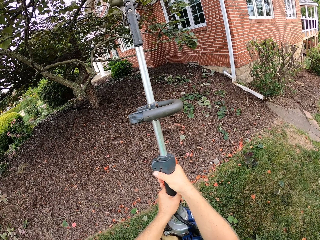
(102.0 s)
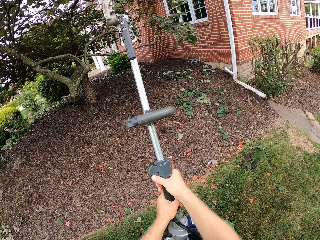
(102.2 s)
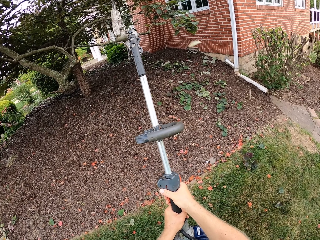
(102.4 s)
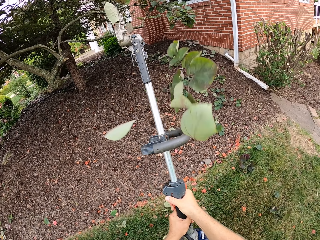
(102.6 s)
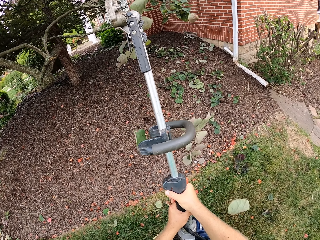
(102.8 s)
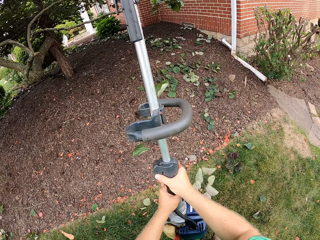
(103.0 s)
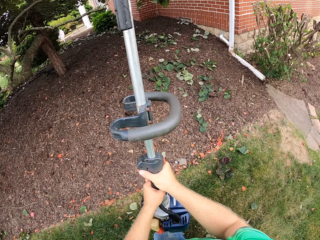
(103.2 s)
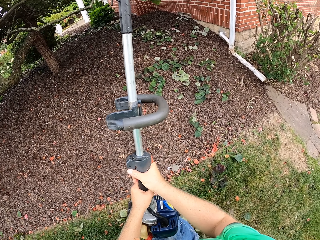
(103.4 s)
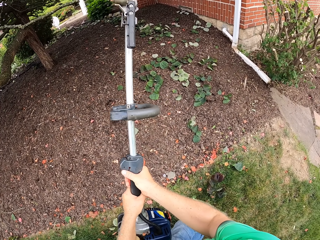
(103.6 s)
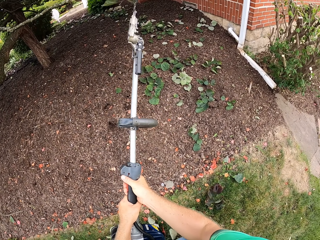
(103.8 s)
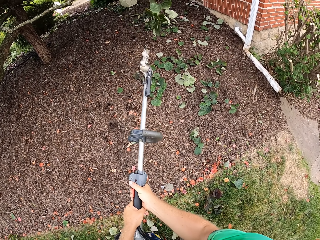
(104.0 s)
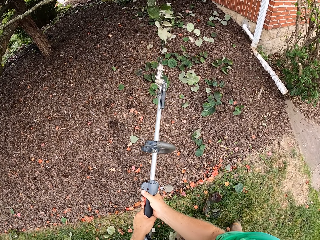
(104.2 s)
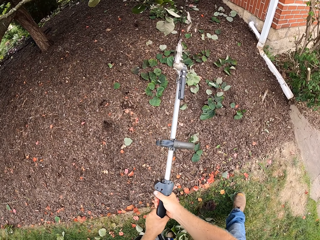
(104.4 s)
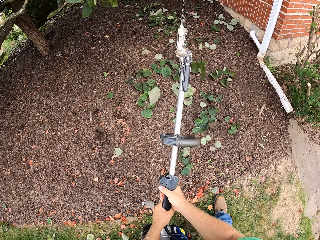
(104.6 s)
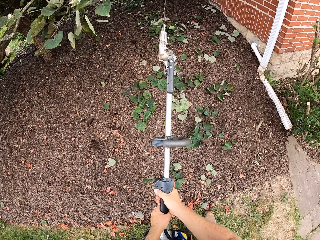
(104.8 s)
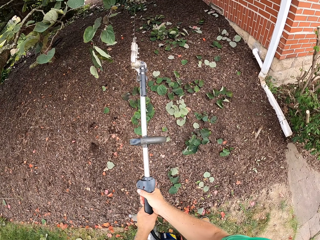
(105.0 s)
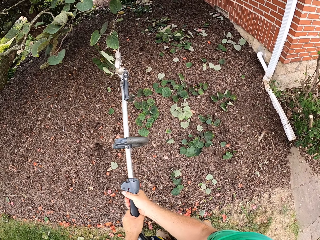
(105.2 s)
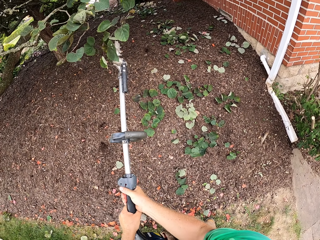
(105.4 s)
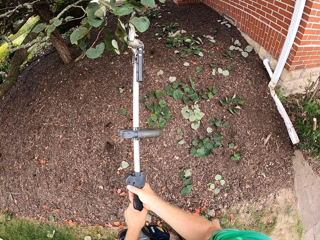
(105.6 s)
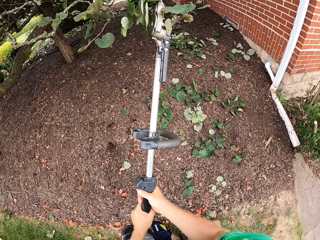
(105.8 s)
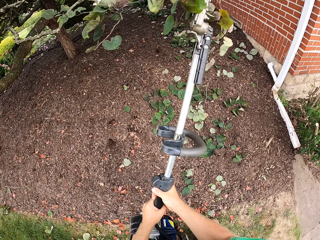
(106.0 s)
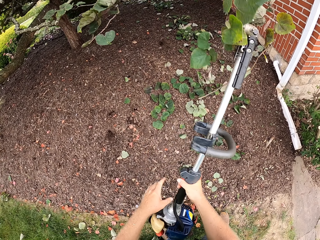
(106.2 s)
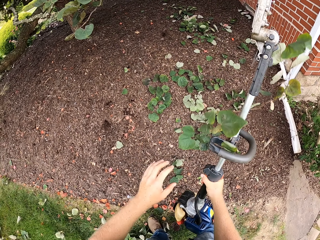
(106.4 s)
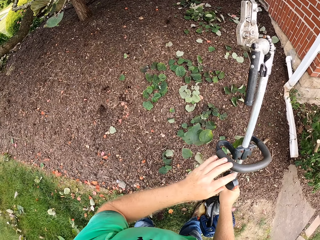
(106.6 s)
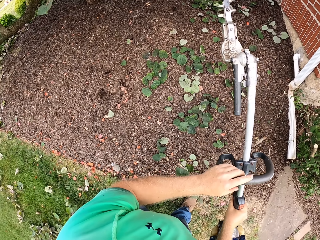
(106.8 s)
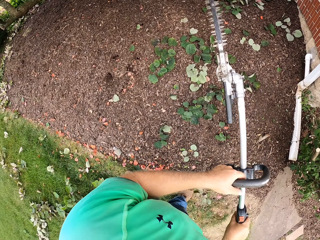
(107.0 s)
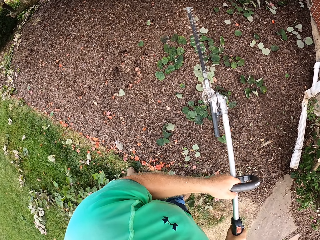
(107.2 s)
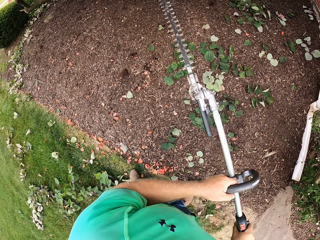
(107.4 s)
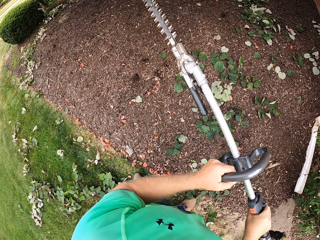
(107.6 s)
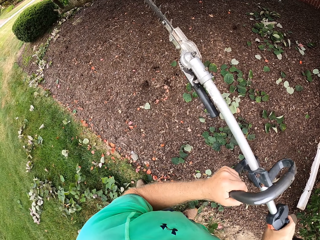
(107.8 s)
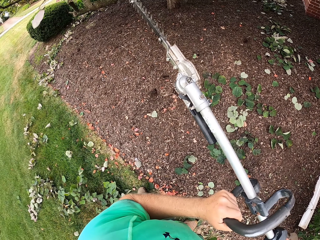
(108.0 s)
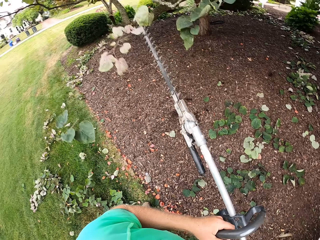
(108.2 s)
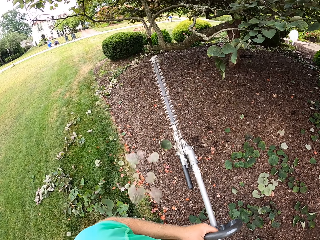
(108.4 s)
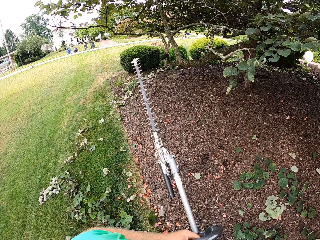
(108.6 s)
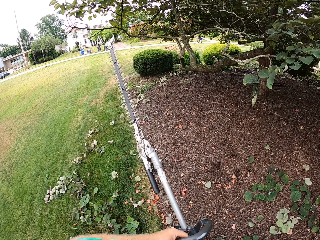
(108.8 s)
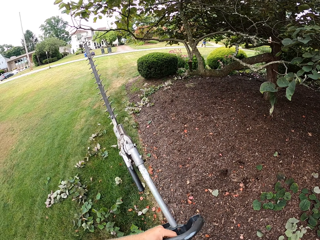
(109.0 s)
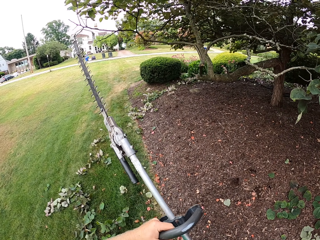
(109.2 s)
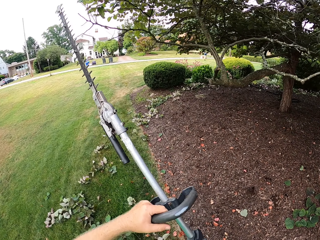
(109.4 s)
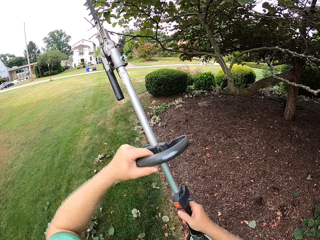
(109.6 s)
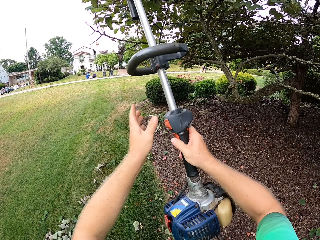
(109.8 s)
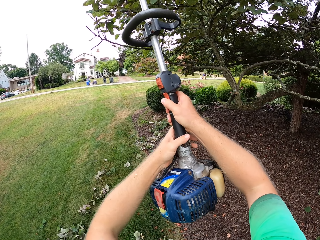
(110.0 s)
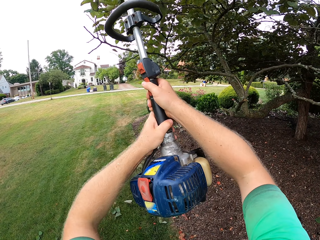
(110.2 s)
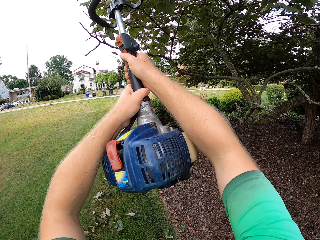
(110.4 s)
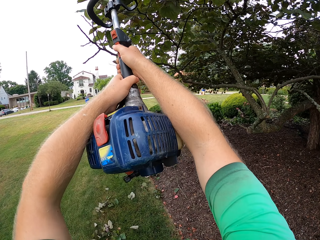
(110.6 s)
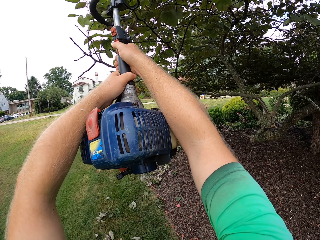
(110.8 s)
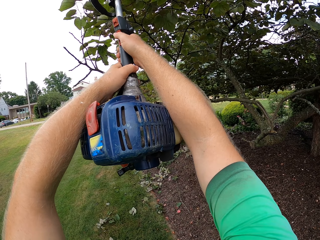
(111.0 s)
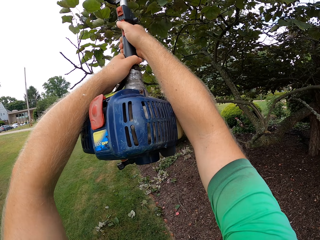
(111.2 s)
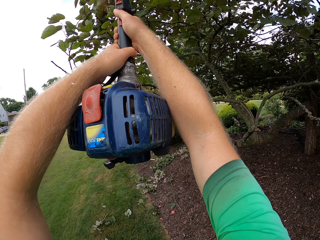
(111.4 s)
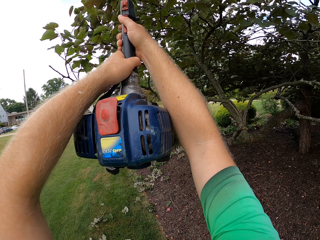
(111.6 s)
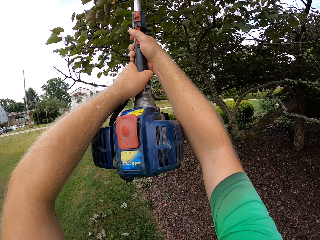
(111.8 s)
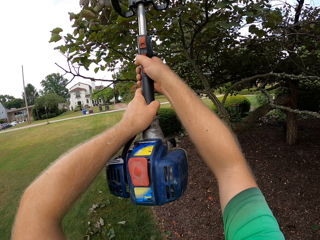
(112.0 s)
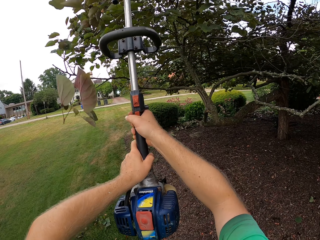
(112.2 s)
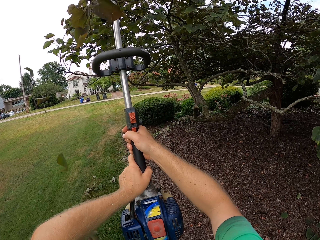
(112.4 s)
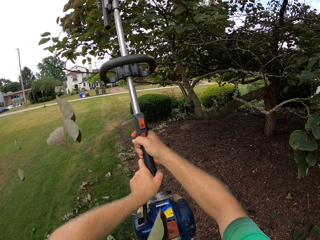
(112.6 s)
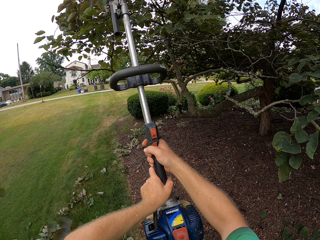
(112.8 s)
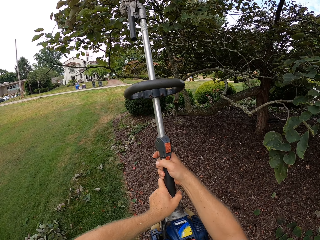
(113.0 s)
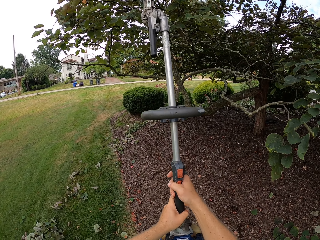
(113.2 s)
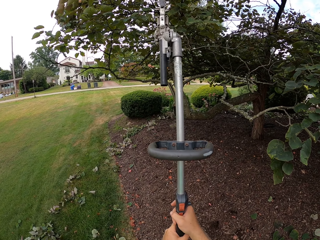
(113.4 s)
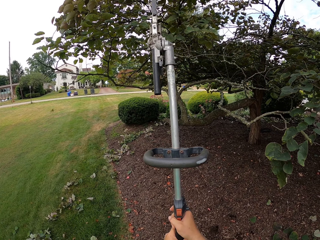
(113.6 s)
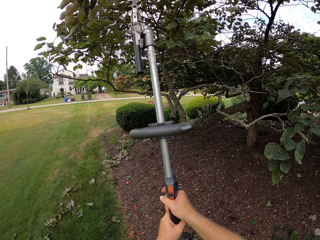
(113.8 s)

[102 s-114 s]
The camera wearer repositions his left hand on the hedge trimmer. He repositions his left hand on the hedge trimmer again.

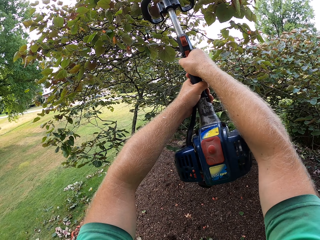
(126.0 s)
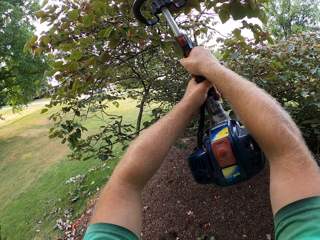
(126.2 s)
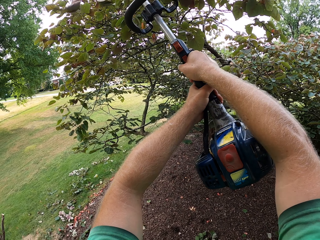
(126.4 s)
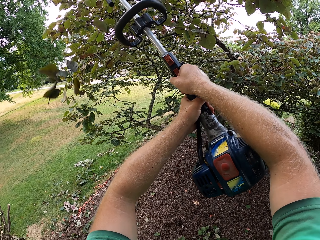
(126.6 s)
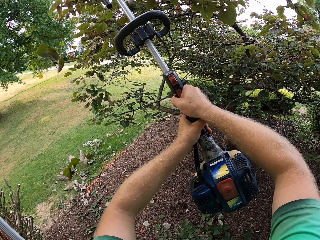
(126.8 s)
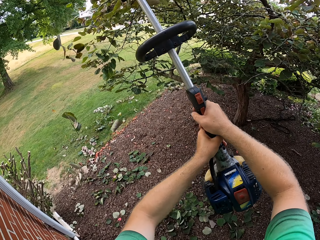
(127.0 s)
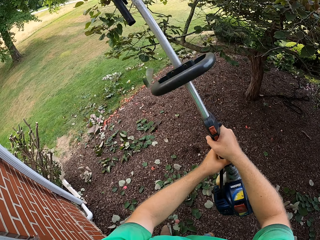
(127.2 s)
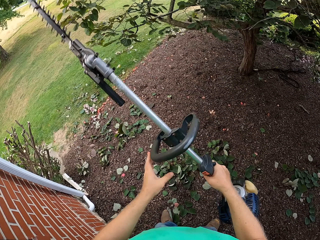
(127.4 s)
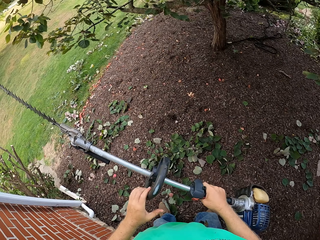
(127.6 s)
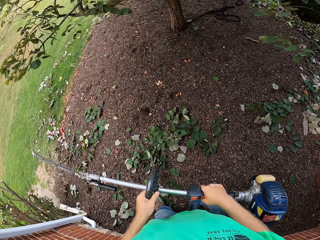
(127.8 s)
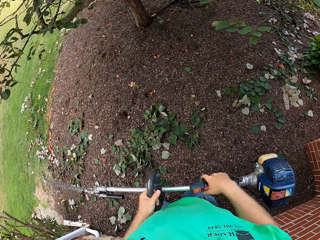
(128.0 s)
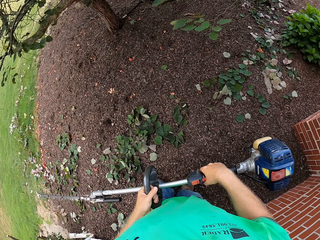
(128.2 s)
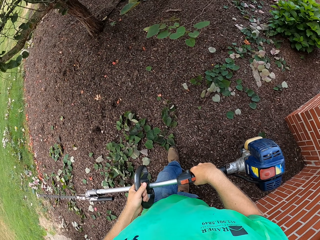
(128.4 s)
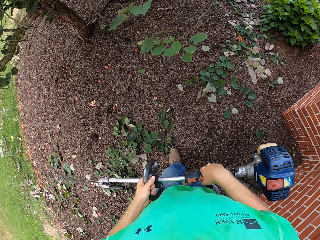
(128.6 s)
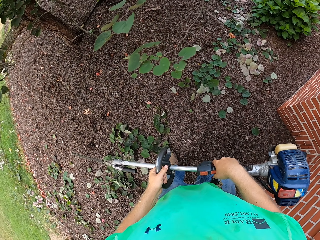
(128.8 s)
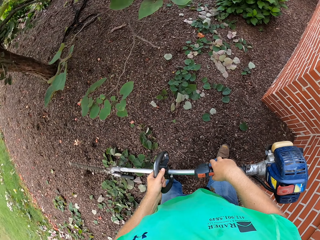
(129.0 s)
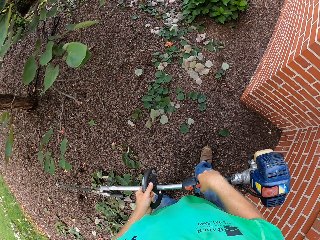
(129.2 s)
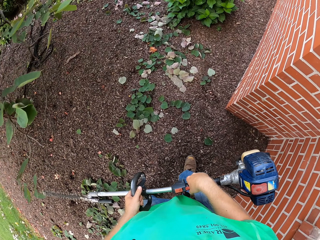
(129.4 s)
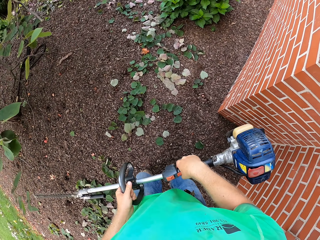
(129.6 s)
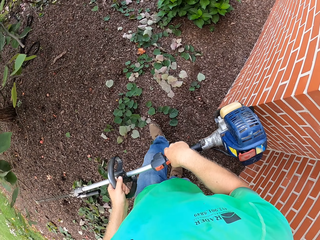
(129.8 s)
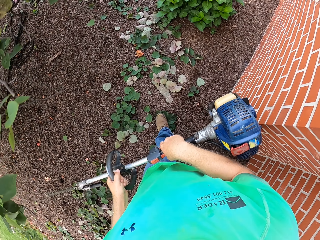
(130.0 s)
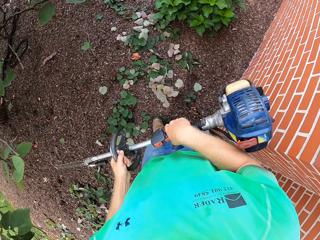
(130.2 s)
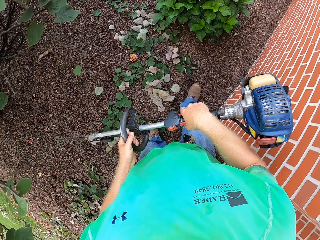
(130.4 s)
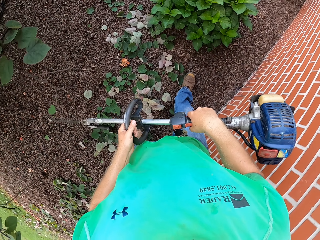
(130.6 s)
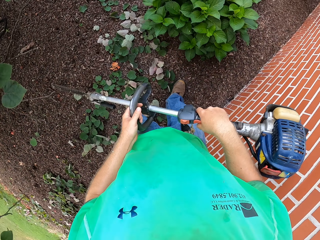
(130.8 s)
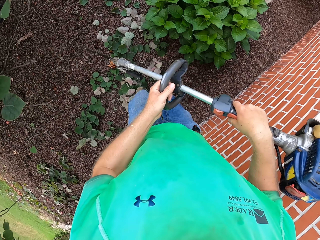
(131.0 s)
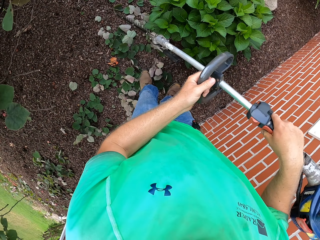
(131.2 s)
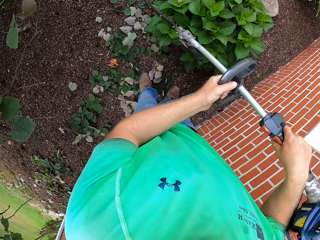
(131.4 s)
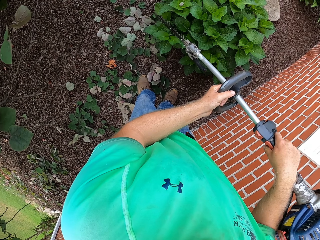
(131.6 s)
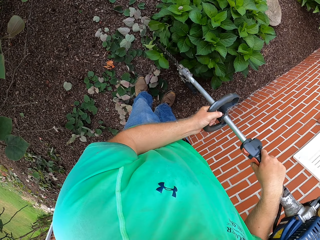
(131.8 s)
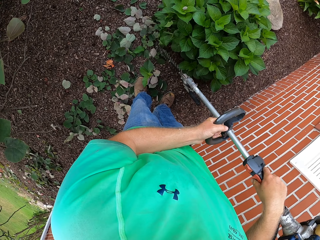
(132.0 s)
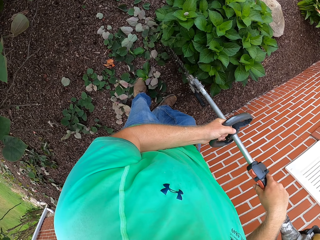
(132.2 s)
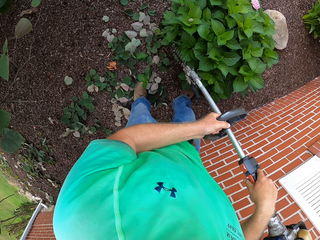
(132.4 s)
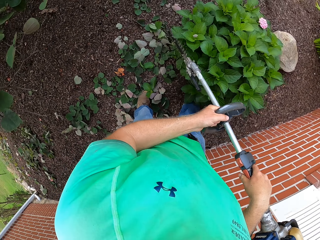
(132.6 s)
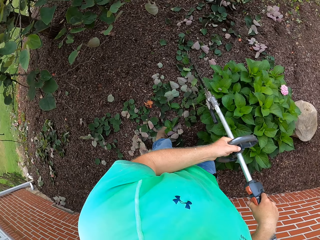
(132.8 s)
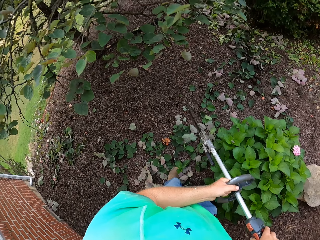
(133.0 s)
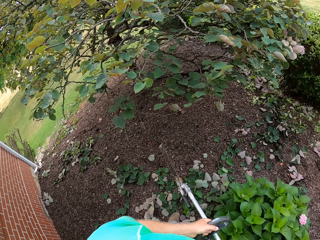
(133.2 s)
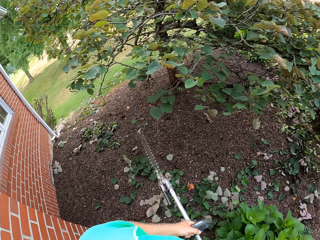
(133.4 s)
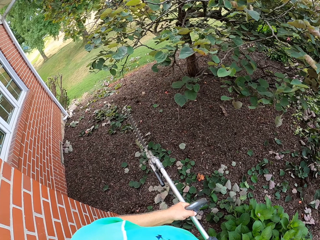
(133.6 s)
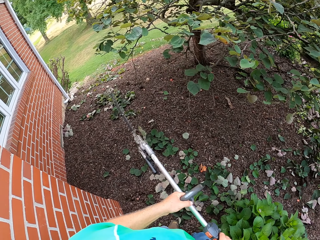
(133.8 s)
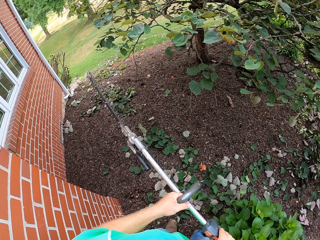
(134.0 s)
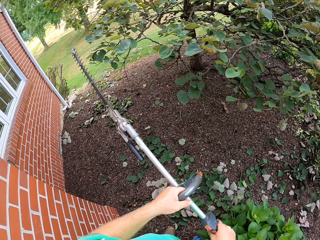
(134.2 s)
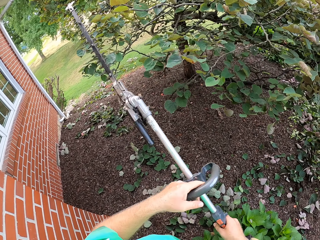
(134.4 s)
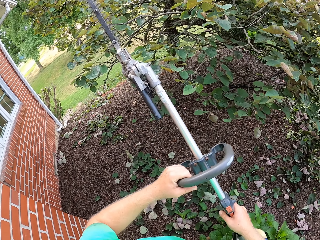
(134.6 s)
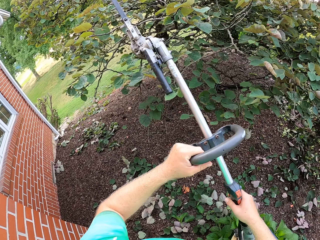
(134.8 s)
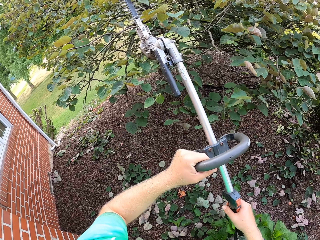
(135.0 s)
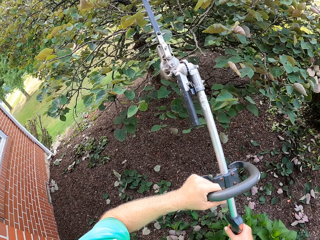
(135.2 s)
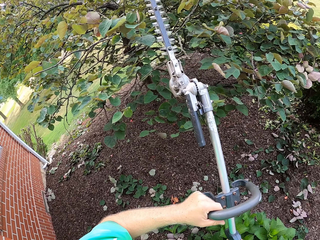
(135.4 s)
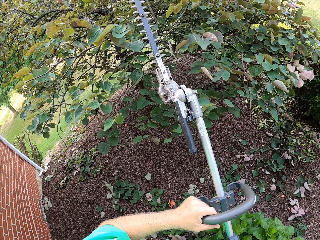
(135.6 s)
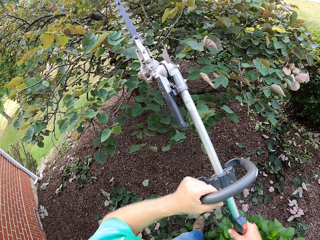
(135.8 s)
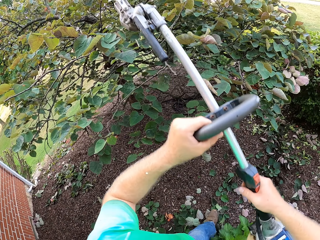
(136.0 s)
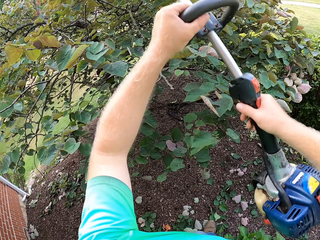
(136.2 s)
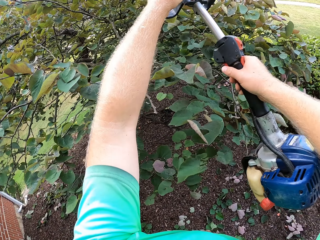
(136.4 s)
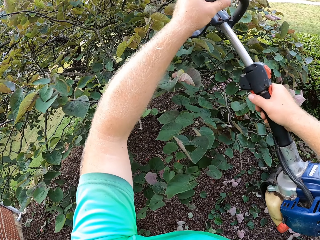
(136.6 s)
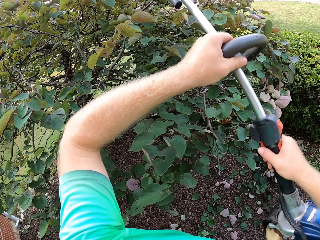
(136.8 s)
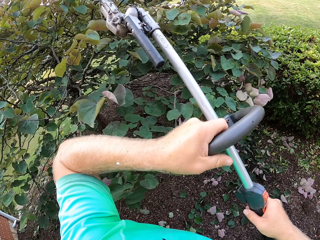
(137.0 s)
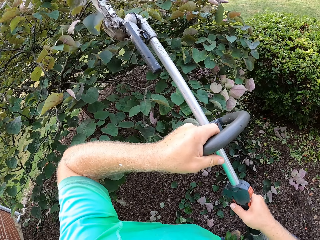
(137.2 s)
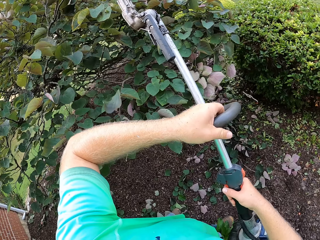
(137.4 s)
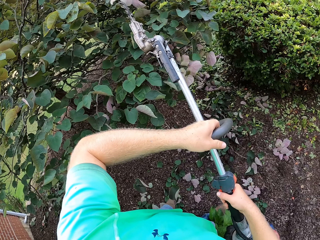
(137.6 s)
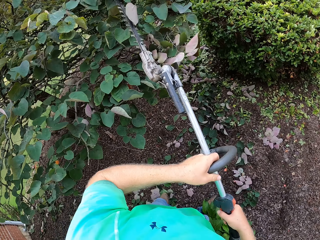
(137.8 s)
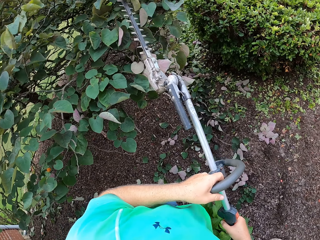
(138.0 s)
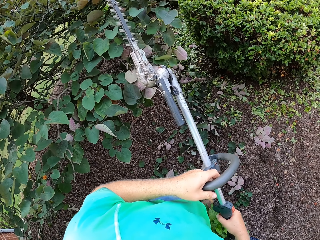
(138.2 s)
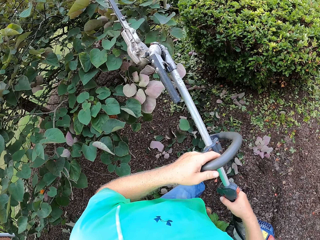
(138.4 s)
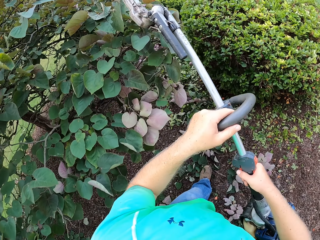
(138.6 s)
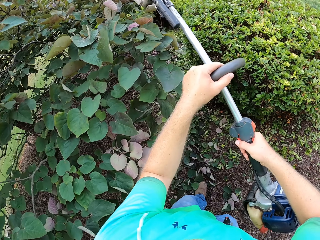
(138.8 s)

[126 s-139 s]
The camera wearer repositions his left hand on the hedge trimmer. He trims a plant with the hedge trimmer in both hands. He trims the tree with the hedge trimmer in both hands.
